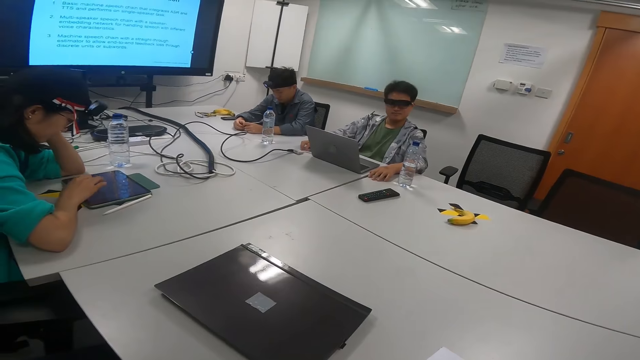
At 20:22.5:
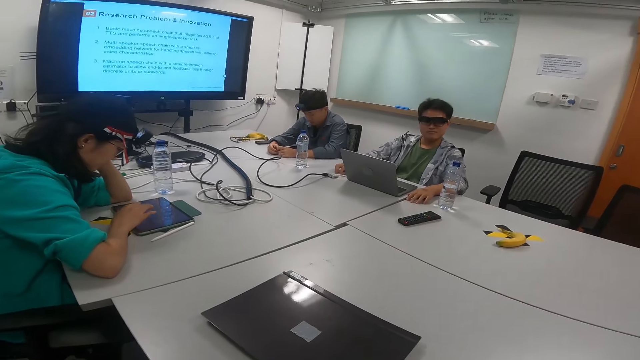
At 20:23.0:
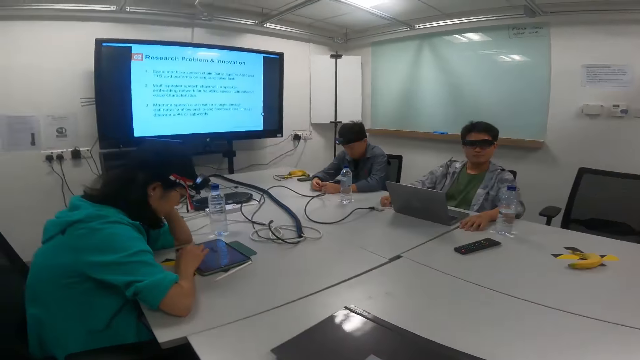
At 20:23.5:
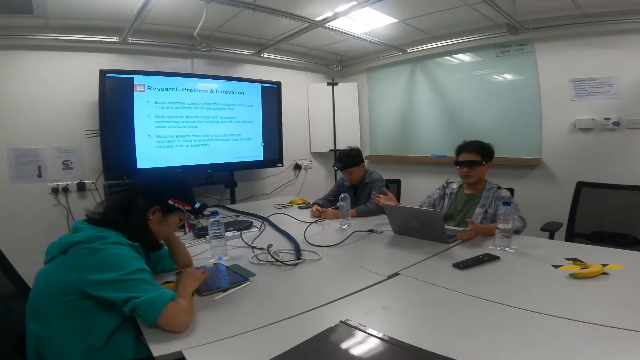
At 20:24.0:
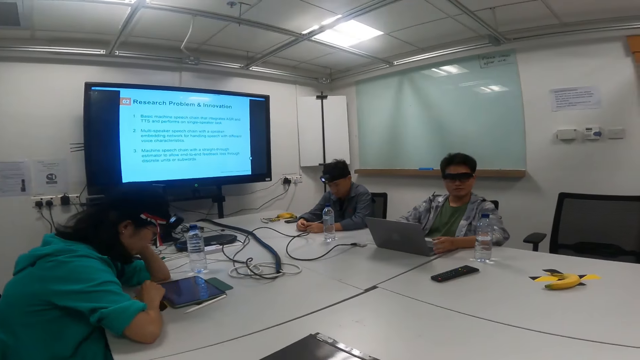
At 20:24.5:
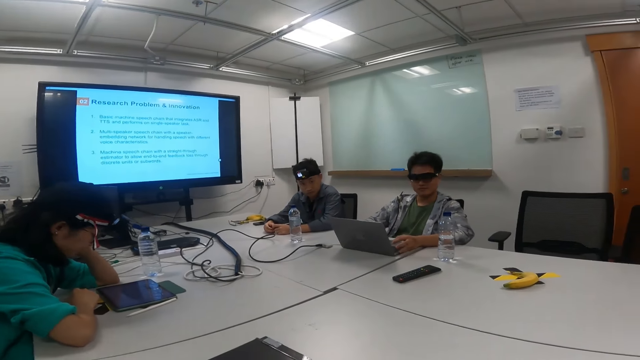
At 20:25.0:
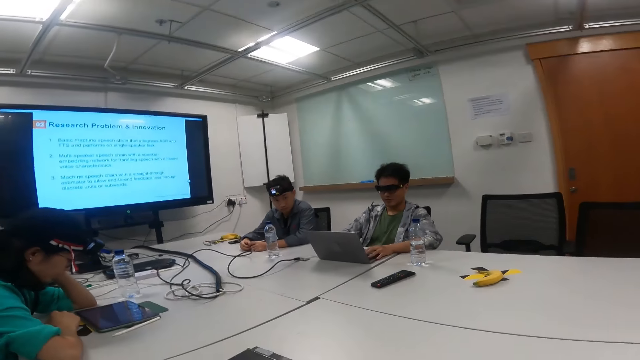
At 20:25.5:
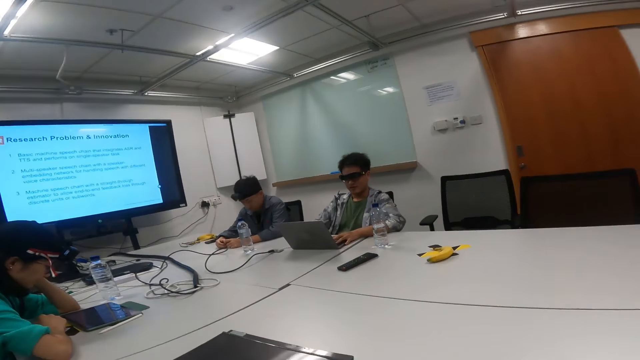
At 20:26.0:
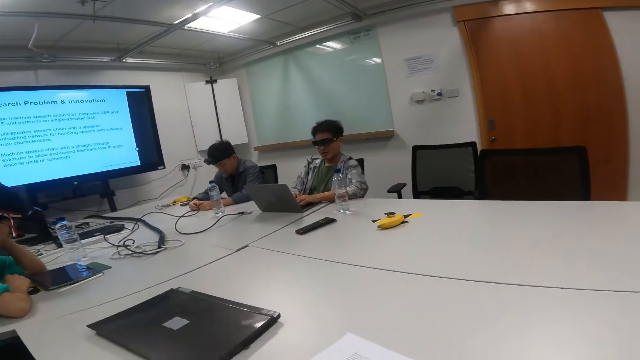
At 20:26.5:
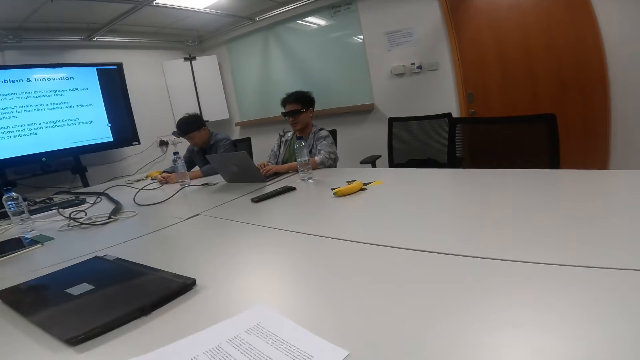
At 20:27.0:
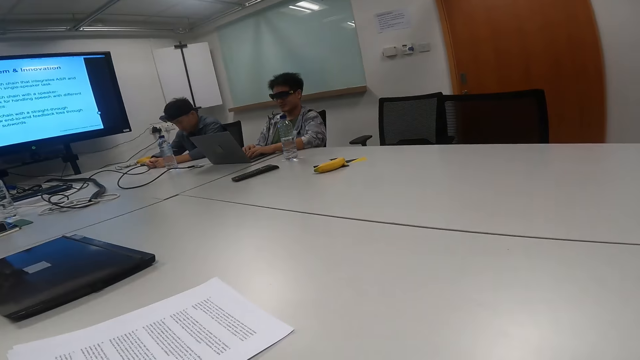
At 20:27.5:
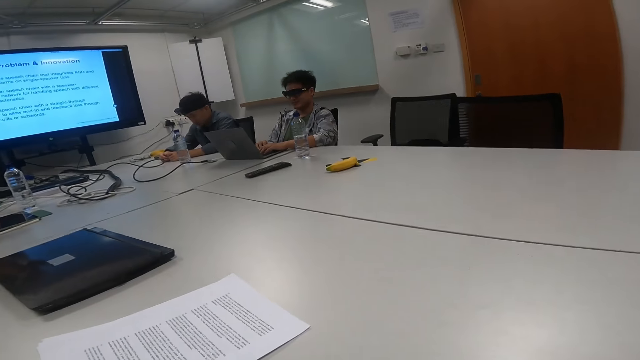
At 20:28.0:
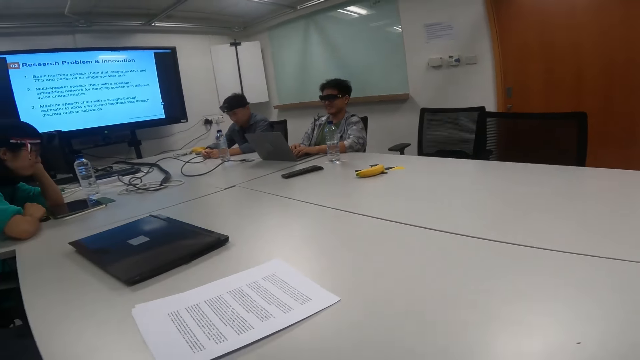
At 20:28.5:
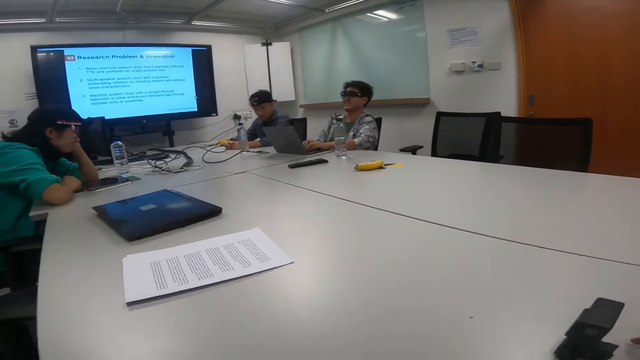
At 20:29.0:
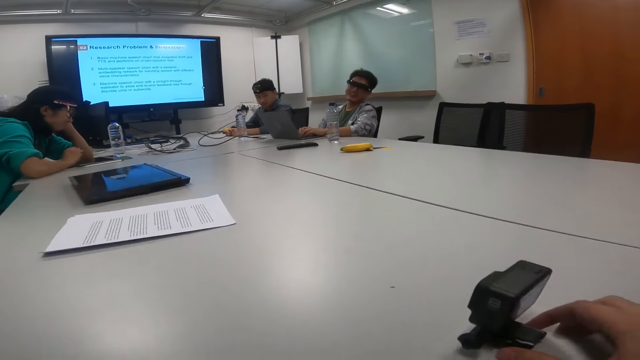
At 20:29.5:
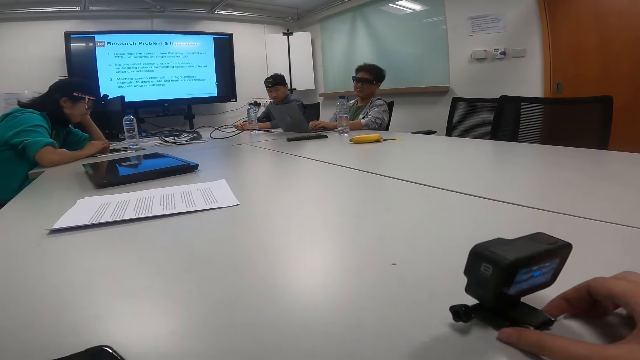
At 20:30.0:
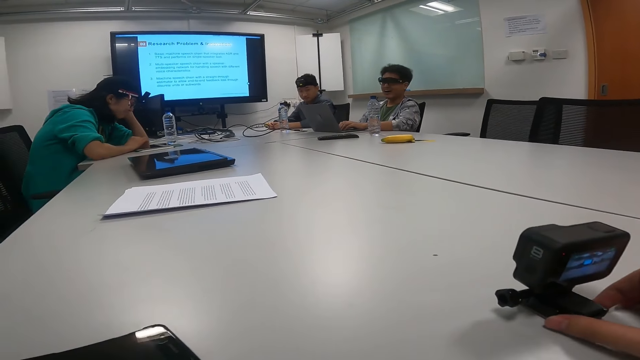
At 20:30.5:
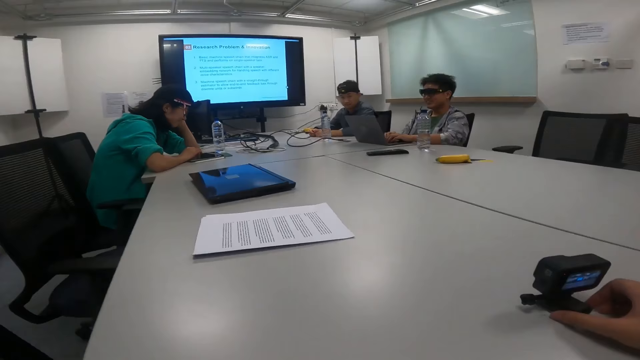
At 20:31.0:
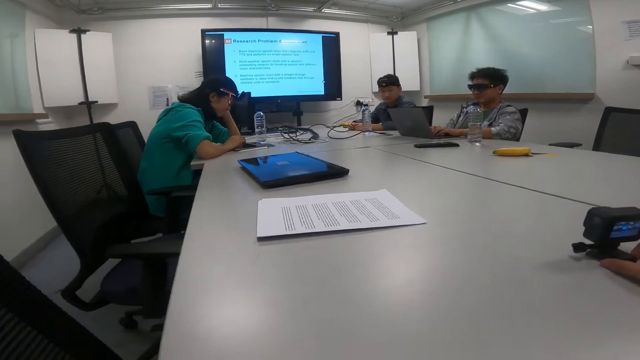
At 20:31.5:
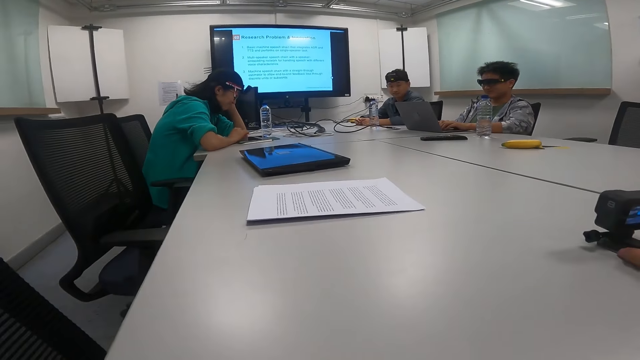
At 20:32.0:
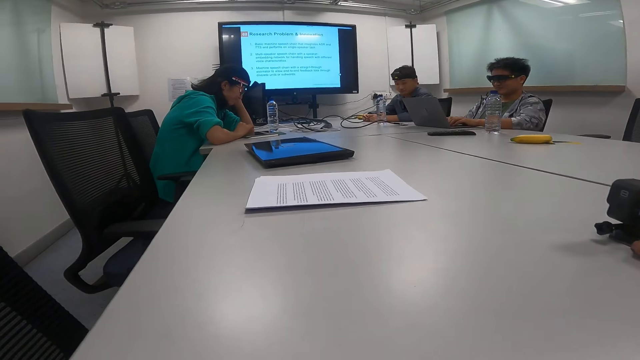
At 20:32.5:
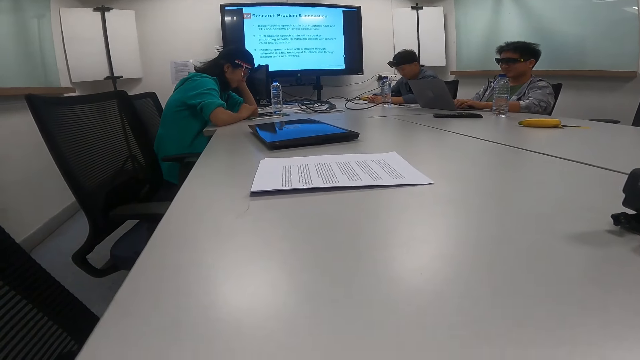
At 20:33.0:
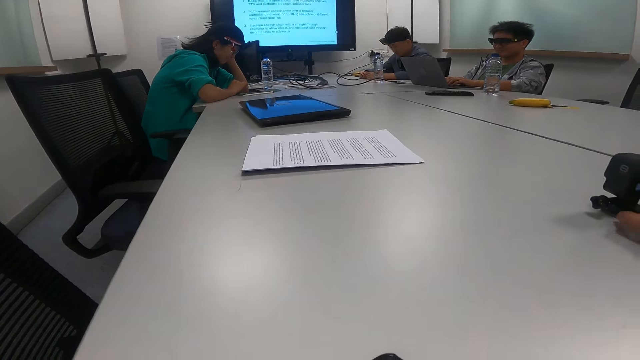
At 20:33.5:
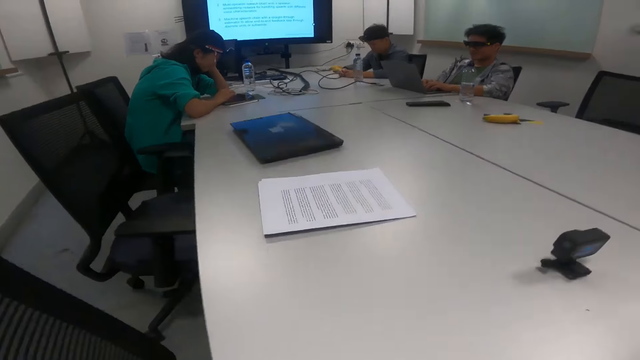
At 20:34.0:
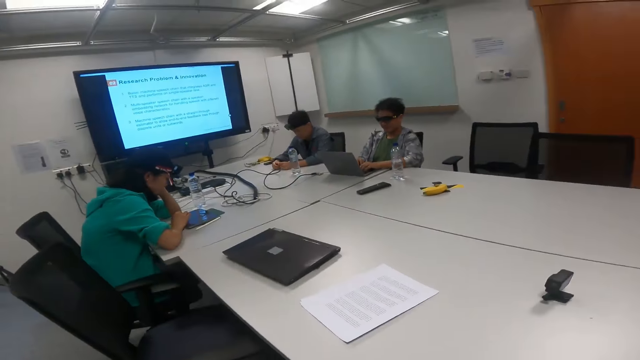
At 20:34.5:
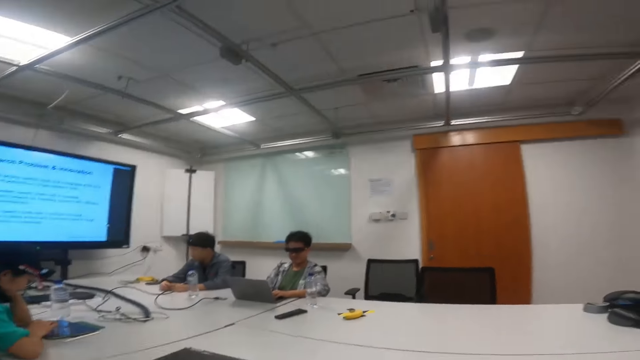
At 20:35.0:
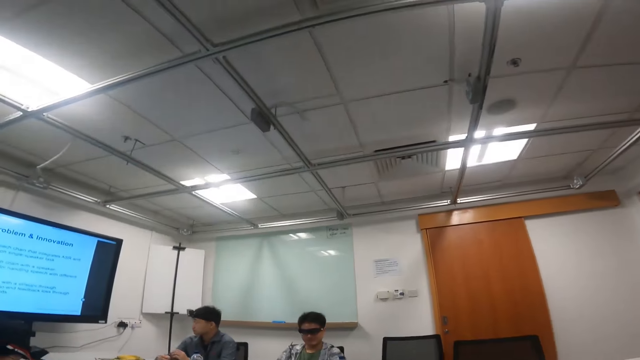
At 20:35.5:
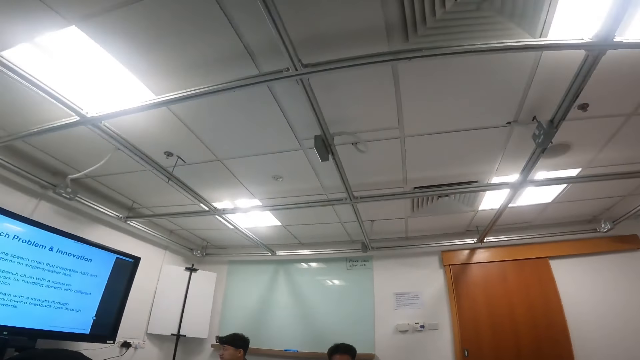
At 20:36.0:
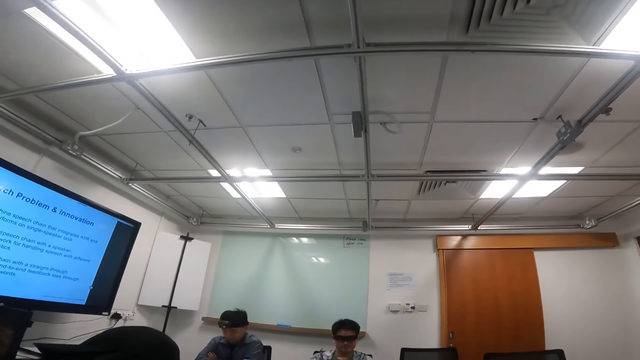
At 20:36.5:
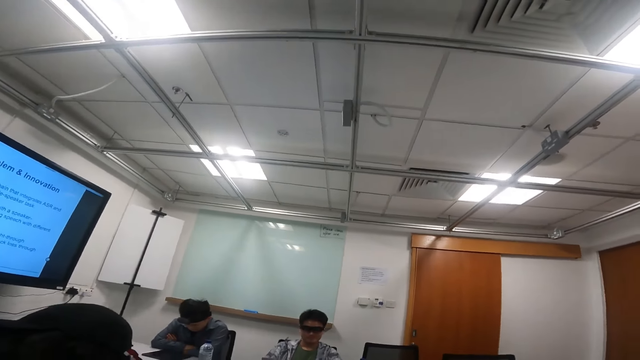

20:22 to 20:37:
The camera wearer looks at the television screen and looks around. They adjust a camera on the table. They hold an object on the table. They sit on the chair in the boardroom. They look around.

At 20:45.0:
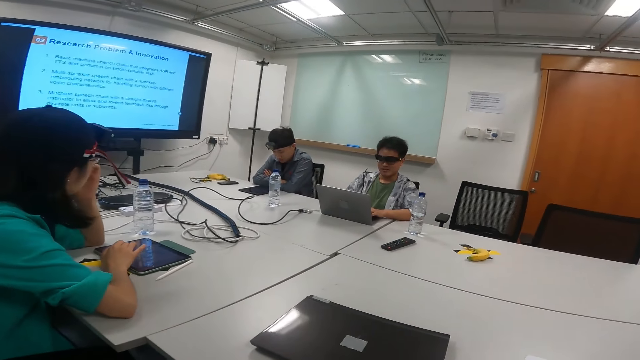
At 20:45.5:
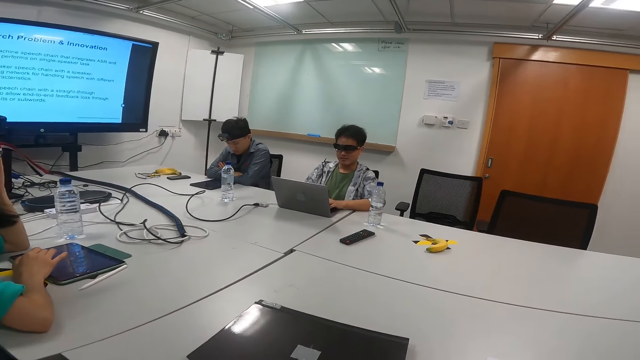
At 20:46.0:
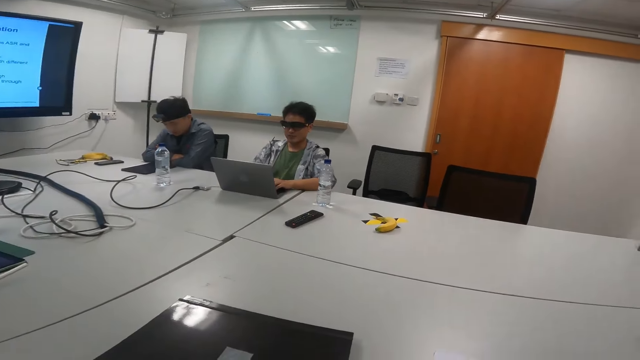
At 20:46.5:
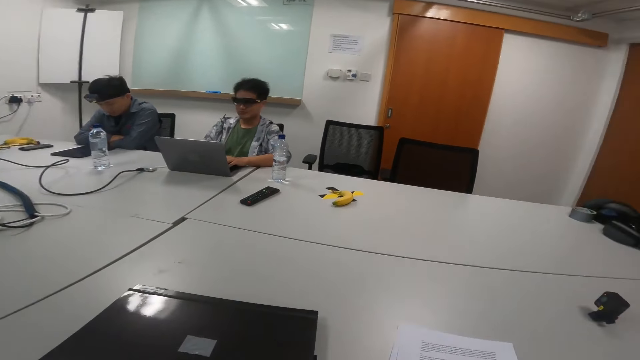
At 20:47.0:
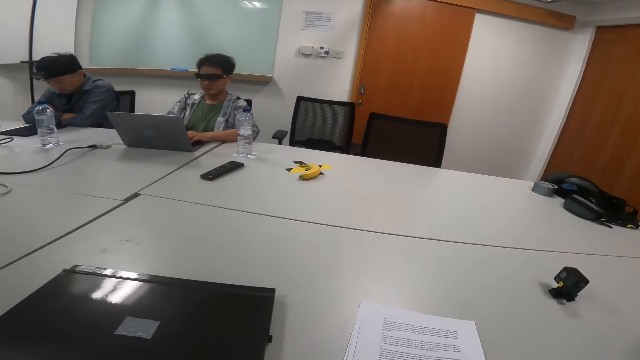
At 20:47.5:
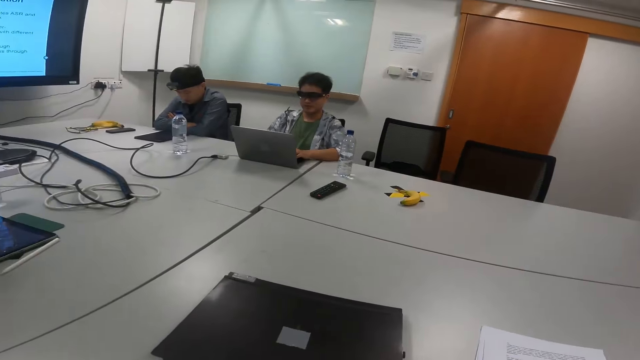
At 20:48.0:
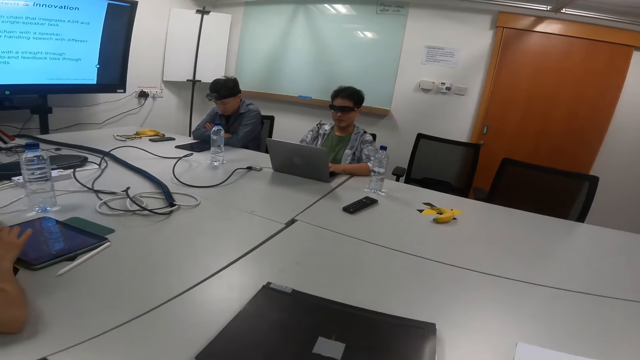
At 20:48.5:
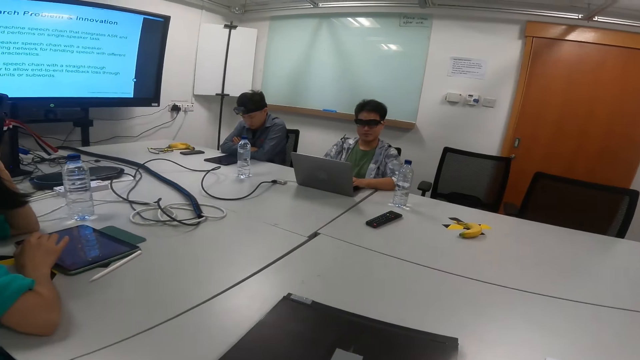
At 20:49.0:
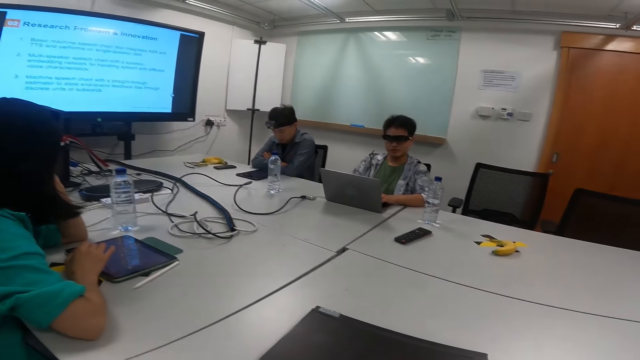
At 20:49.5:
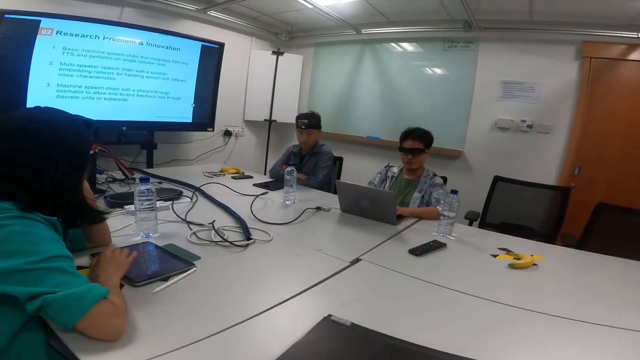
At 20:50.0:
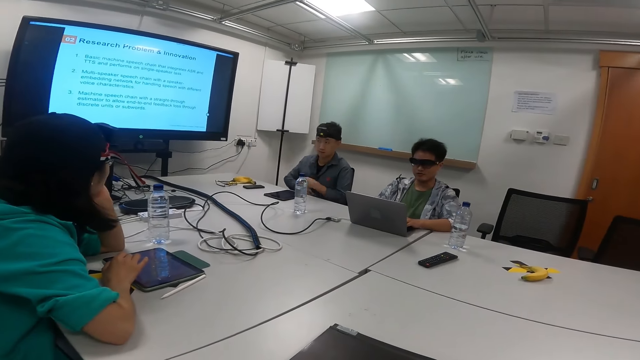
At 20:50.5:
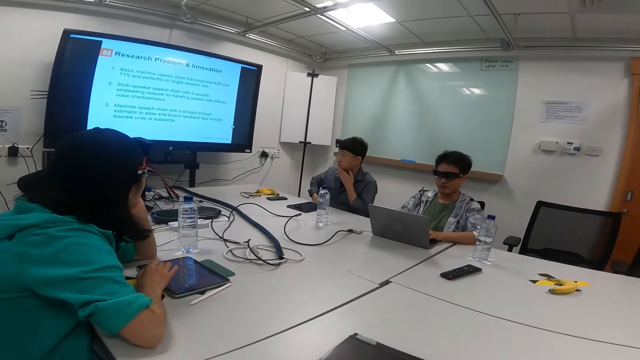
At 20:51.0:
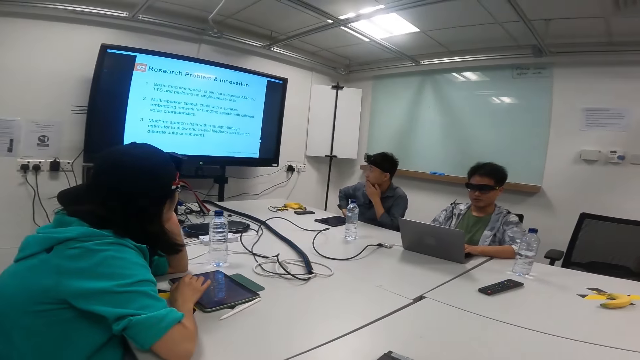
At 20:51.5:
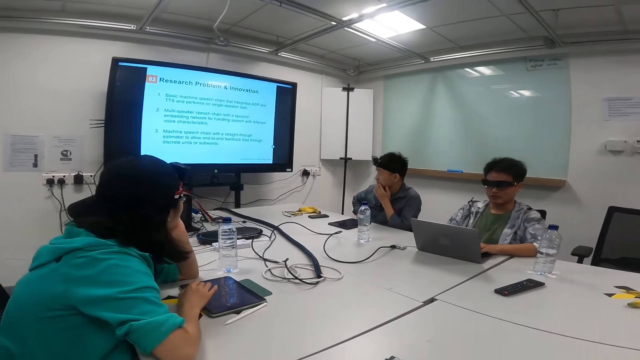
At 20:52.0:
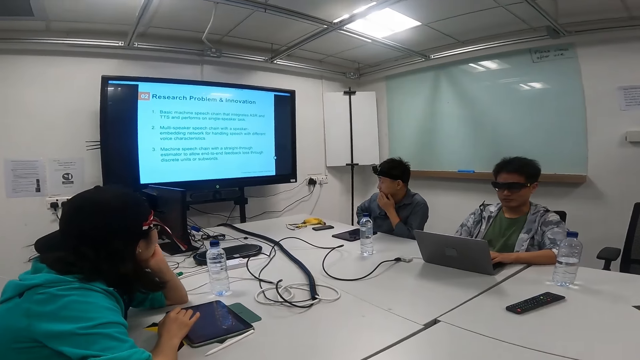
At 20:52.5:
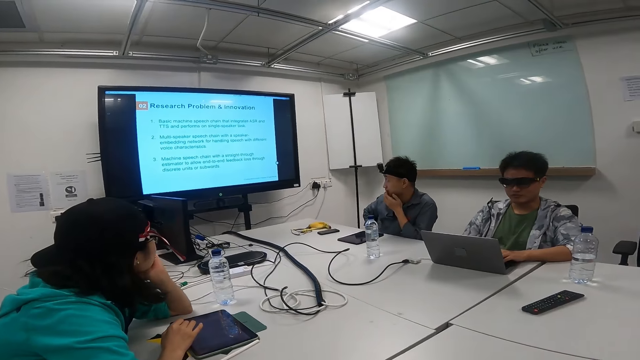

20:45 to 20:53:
The camera wearer looks at the television screen. A man explains something on the television screen. The camera wearer looks at a man. They look at the television screen. Another man looks at the television screen.
